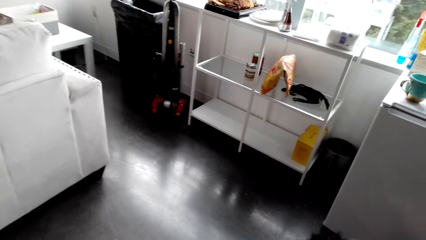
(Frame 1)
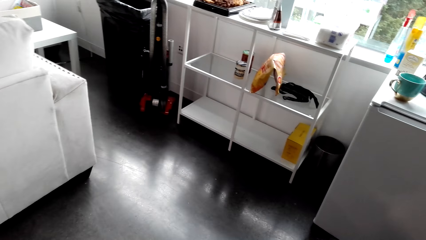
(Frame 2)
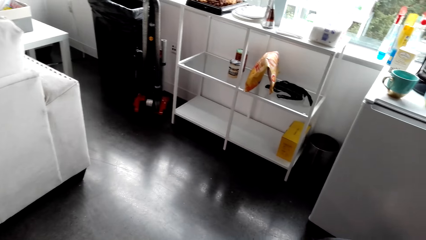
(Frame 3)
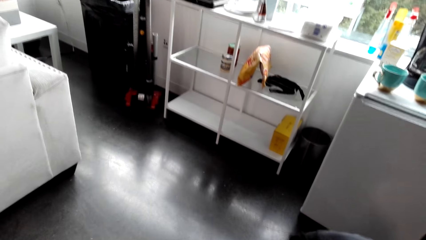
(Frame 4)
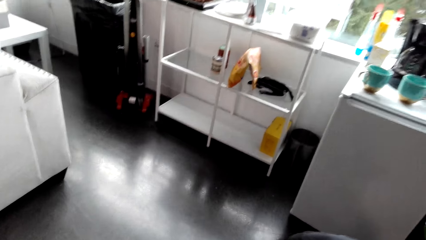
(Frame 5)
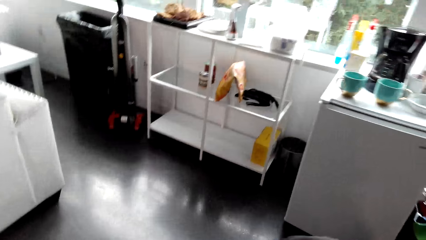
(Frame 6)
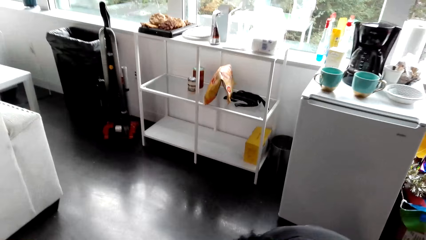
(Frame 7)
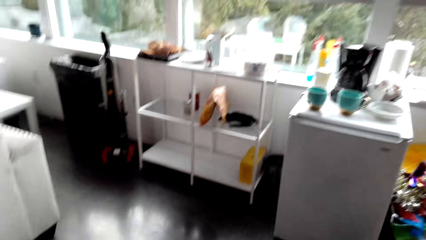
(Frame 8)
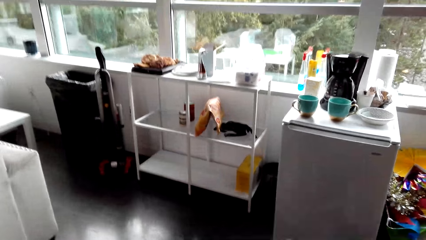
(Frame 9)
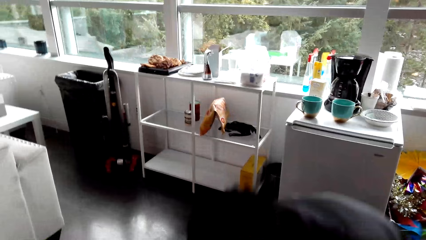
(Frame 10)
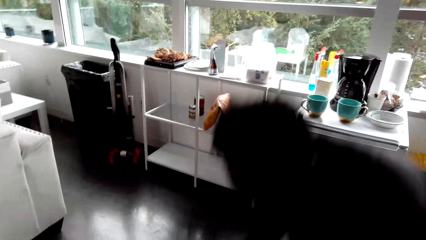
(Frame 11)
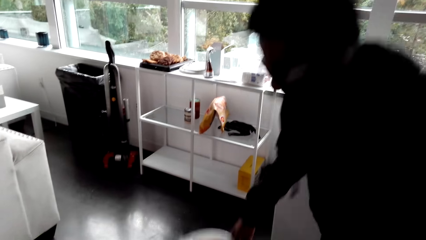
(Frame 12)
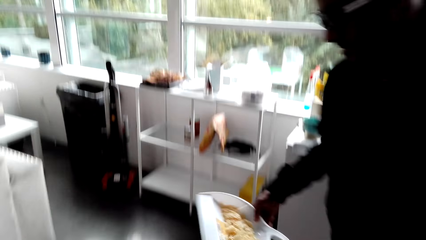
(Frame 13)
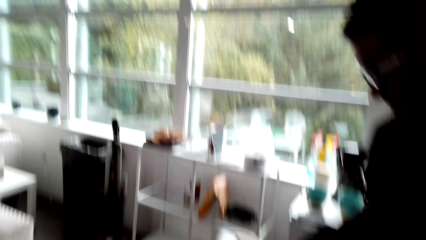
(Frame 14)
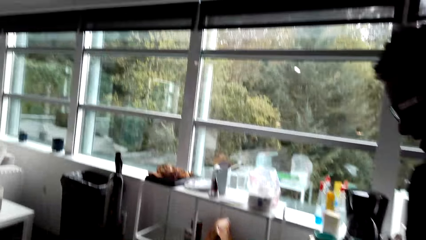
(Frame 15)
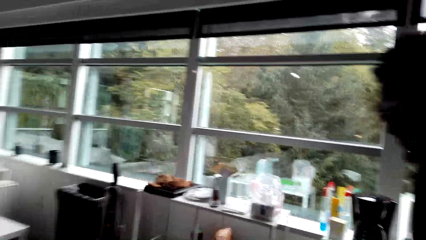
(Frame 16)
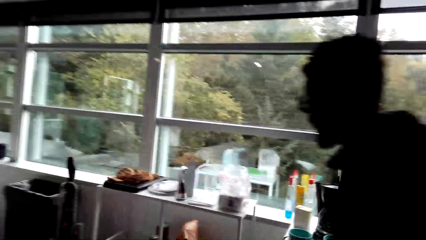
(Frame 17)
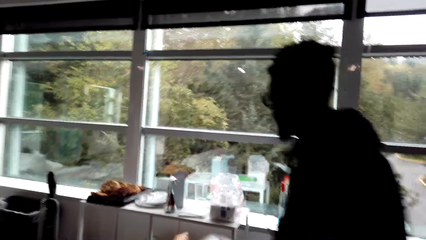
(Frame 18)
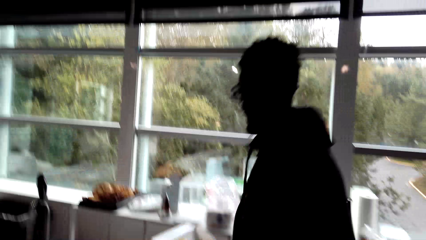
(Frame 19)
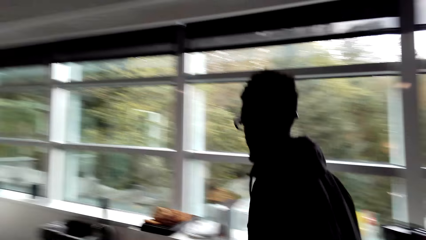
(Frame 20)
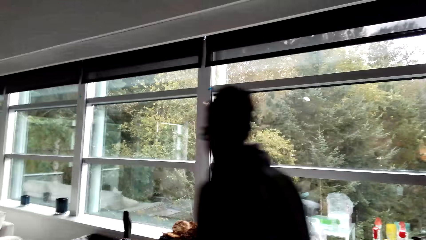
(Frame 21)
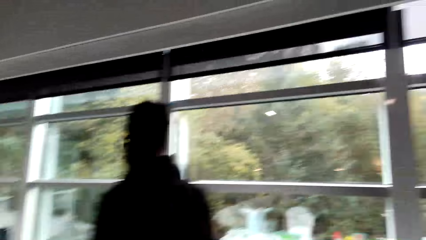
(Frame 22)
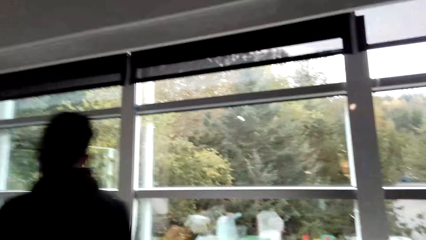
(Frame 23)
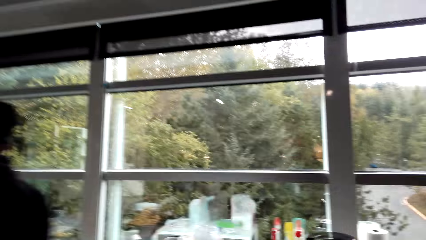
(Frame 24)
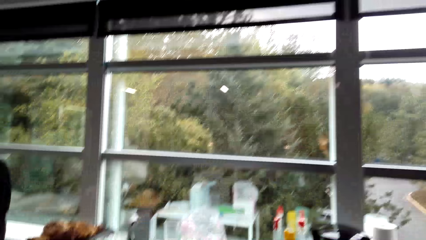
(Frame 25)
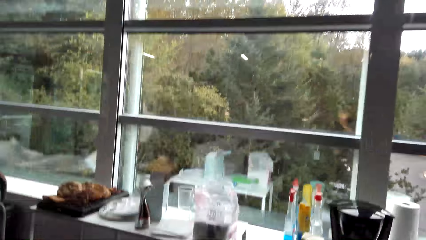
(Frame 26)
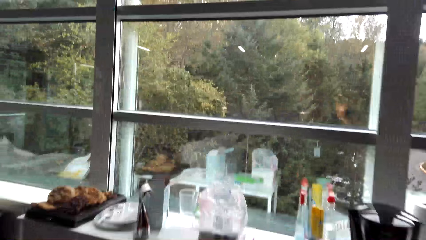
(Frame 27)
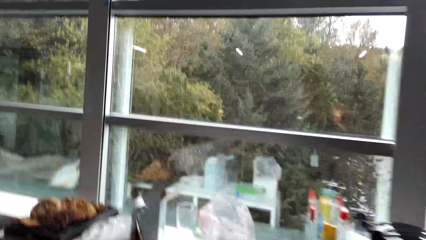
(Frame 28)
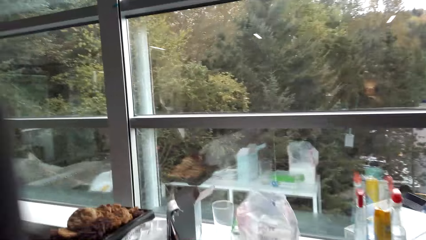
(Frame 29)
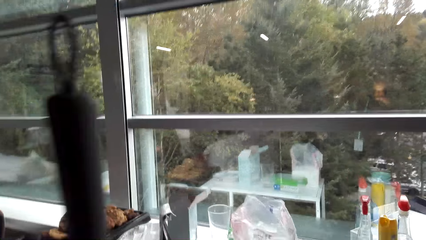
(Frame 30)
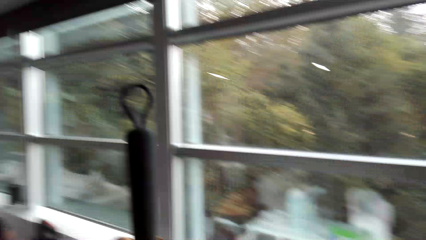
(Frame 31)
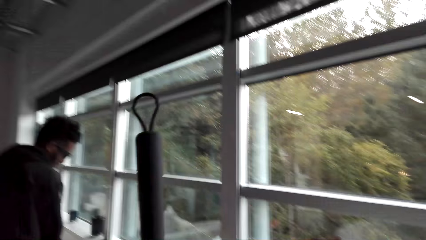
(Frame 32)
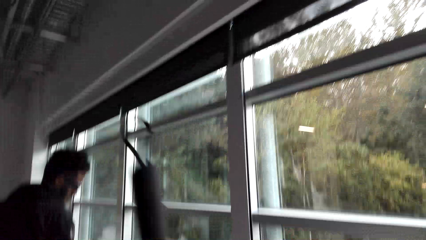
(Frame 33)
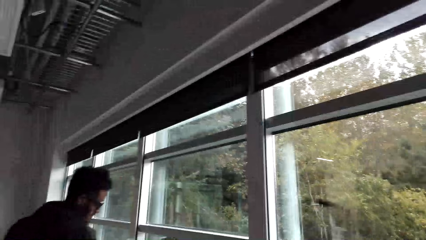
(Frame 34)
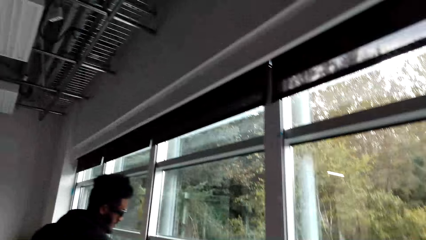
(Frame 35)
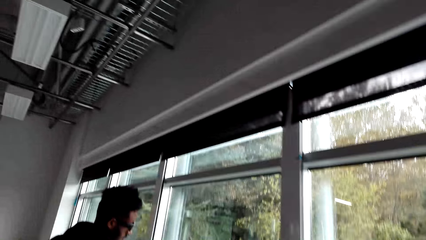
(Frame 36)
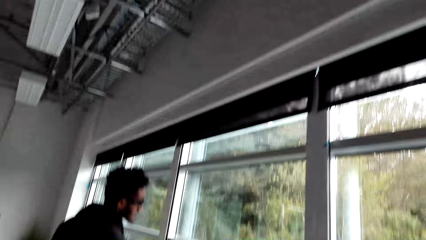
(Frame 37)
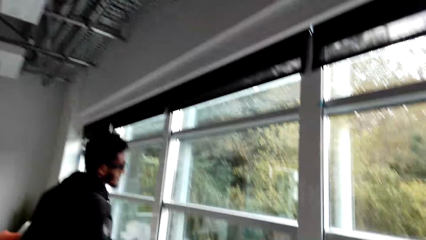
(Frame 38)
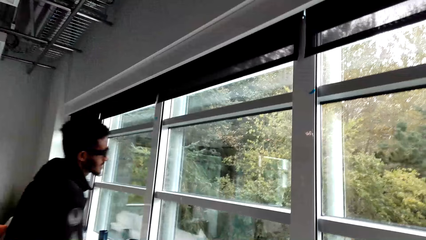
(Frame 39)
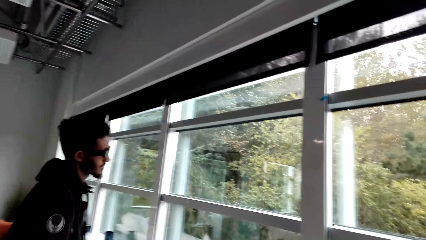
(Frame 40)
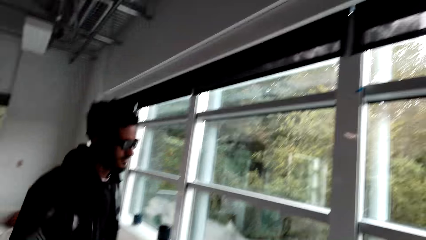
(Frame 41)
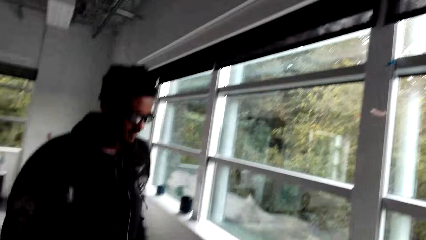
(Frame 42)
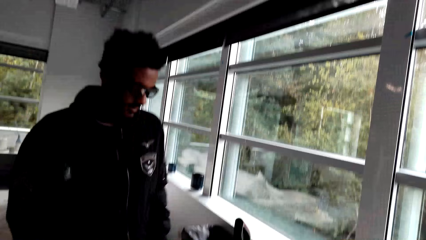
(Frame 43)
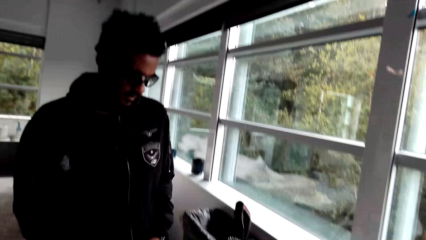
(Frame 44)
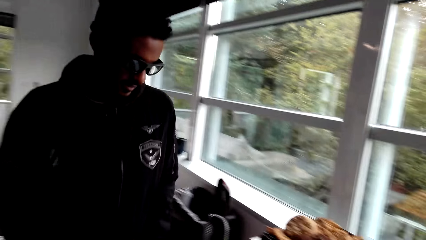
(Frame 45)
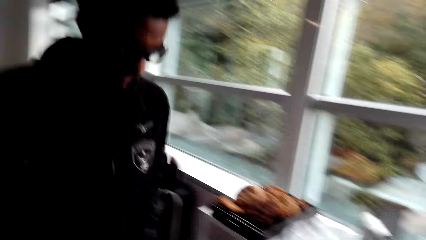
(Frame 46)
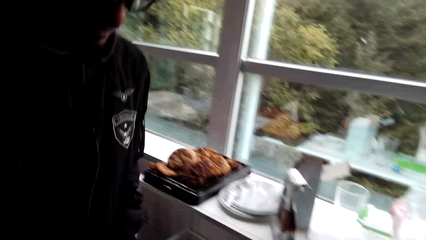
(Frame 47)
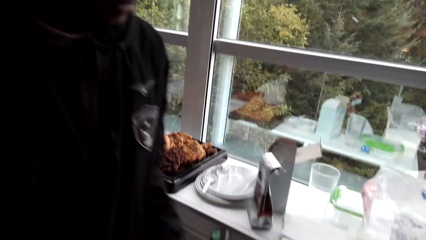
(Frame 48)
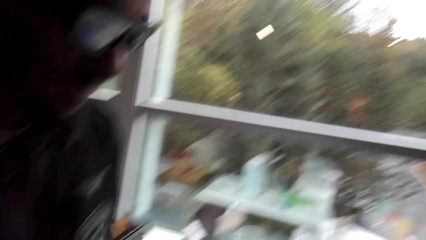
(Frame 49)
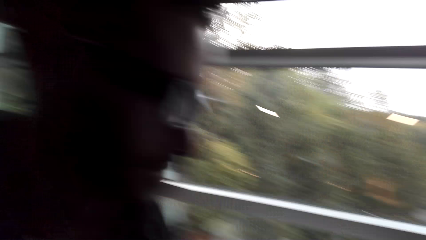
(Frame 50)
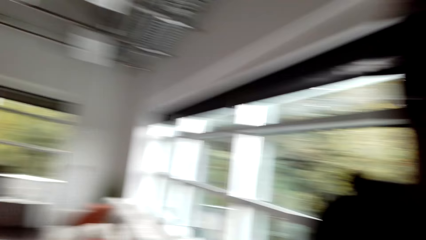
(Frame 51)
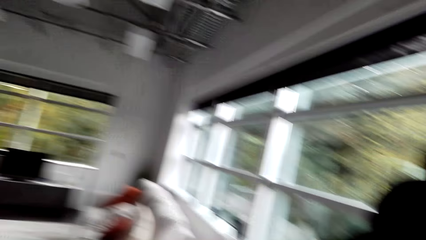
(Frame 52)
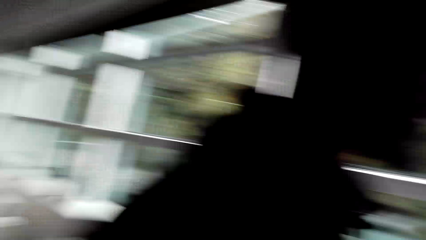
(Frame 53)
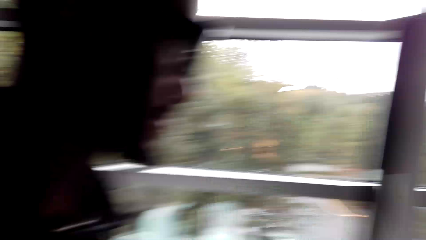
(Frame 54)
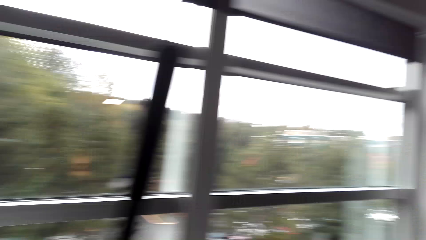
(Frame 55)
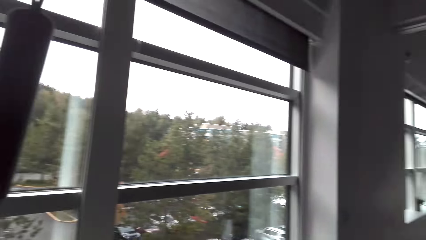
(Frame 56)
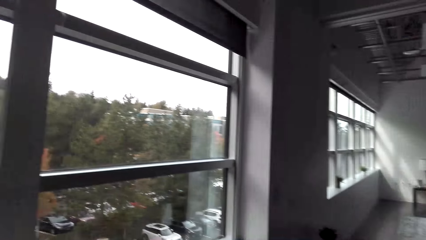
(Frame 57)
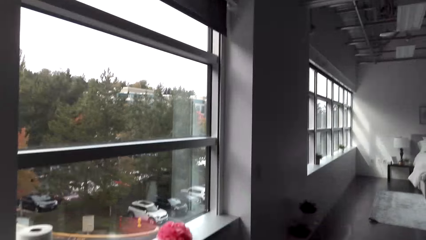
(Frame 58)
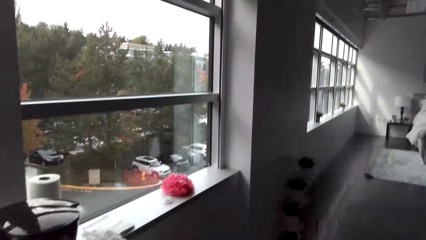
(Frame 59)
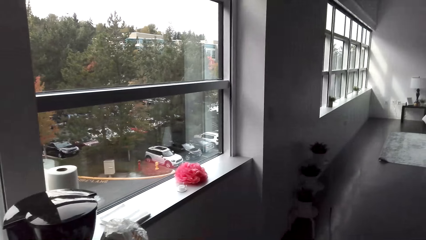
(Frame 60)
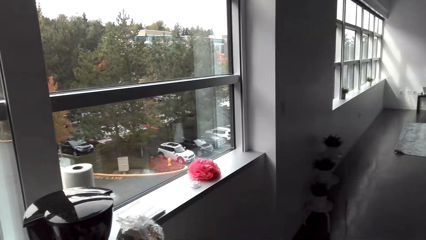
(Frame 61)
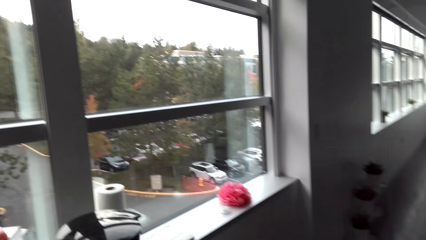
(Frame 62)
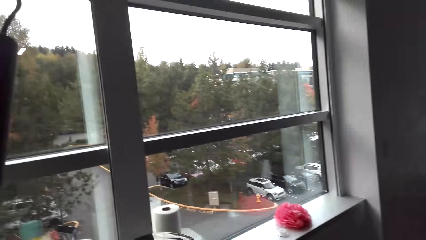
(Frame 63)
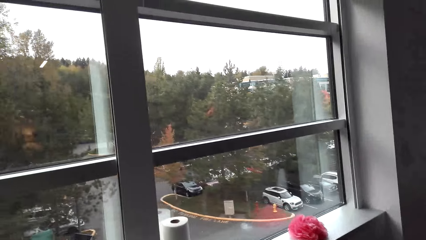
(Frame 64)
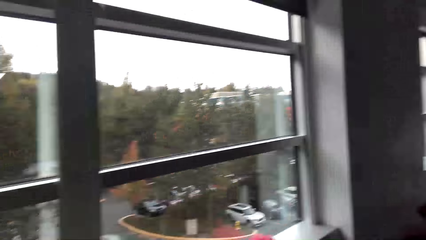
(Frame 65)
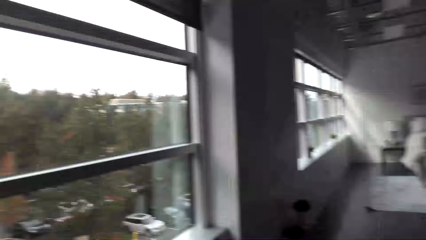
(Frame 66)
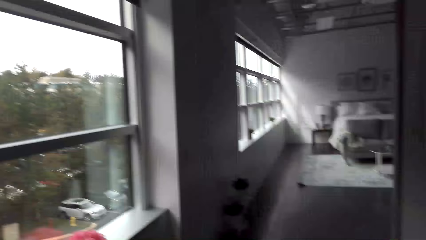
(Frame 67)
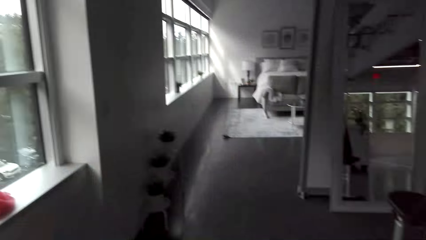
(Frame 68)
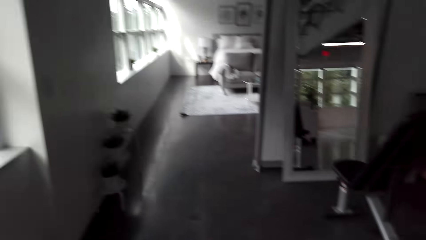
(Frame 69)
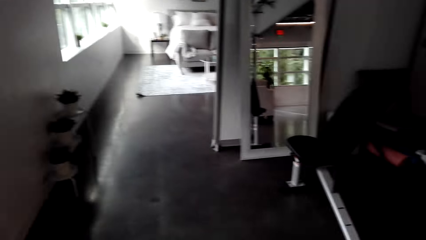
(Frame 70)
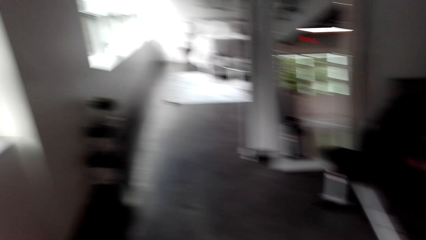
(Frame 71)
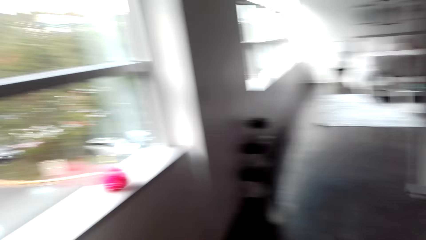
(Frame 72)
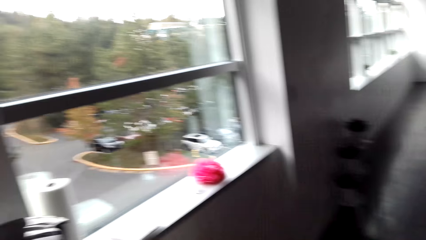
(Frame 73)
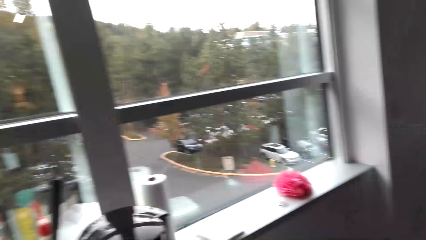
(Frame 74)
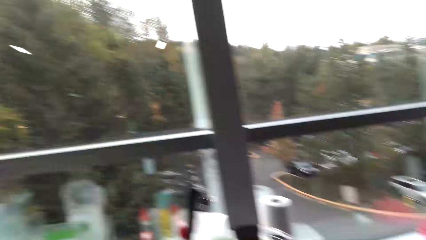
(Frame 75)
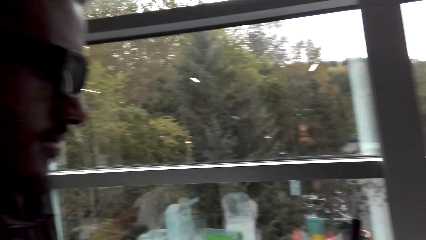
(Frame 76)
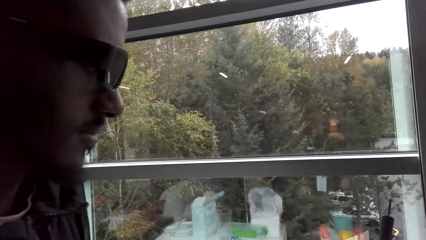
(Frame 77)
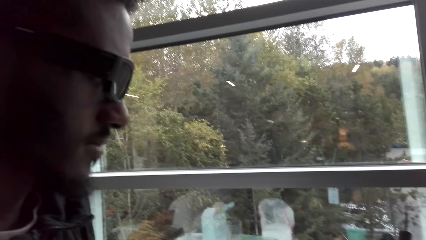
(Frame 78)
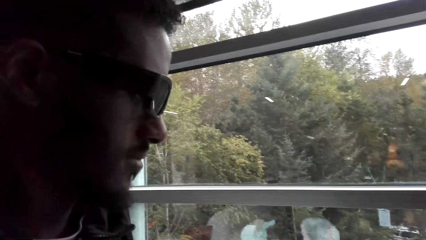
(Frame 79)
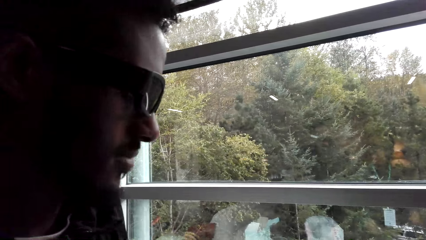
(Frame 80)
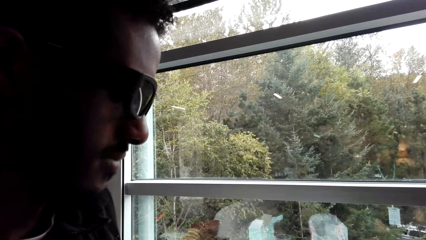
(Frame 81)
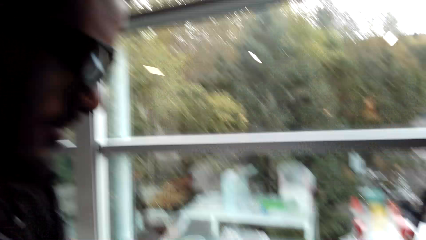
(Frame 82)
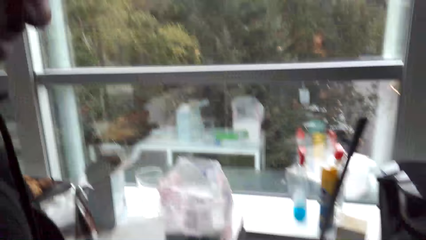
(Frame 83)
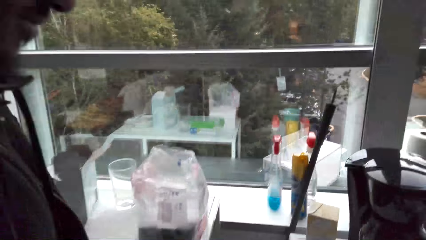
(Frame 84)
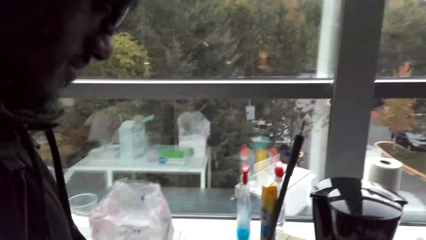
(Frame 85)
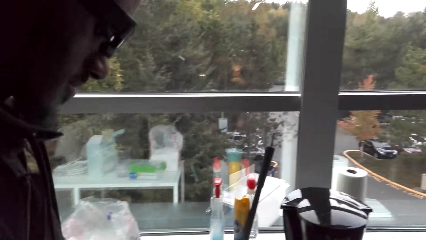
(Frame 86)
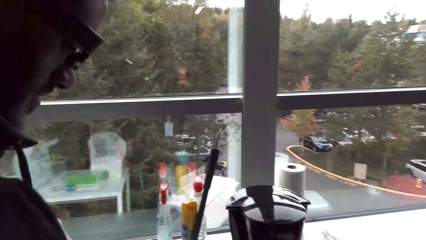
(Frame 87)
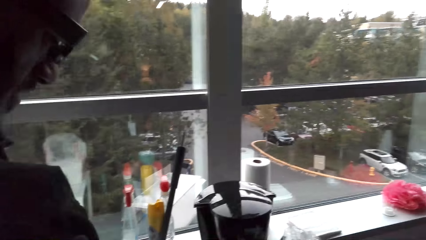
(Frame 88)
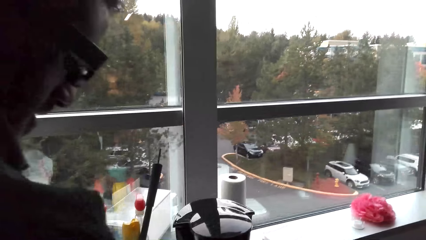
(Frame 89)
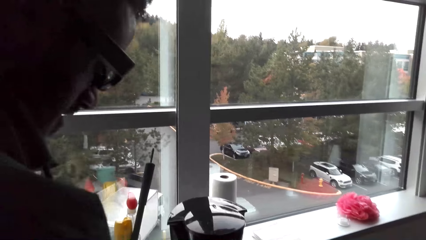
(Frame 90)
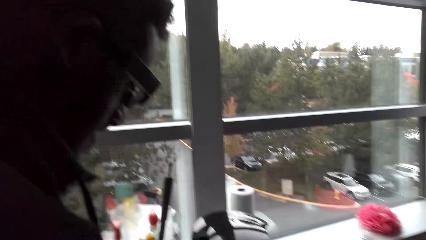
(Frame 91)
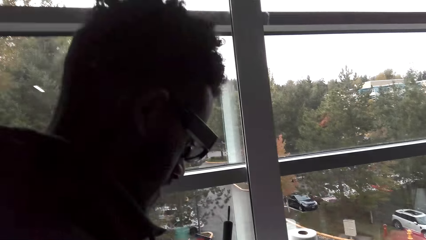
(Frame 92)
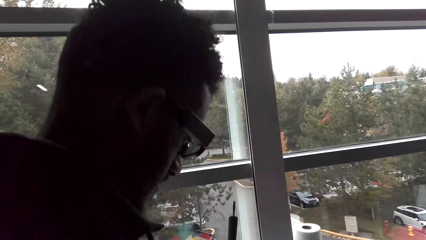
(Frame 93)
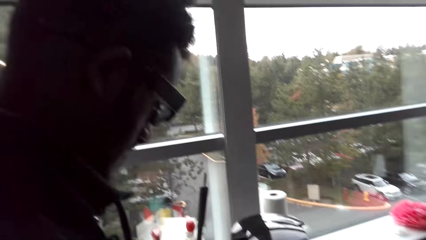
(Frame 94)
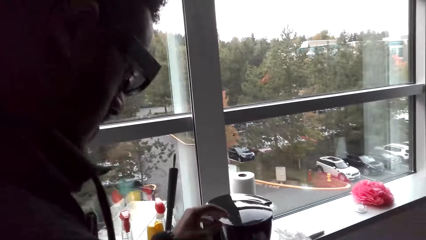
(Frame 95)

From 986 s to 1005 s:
A man walks across the room. The camera wearer converses with the man.
